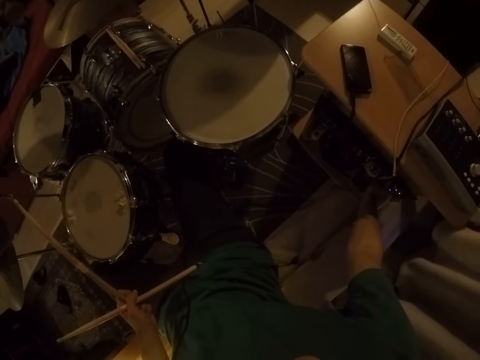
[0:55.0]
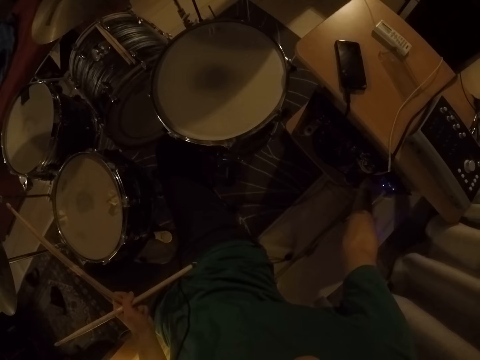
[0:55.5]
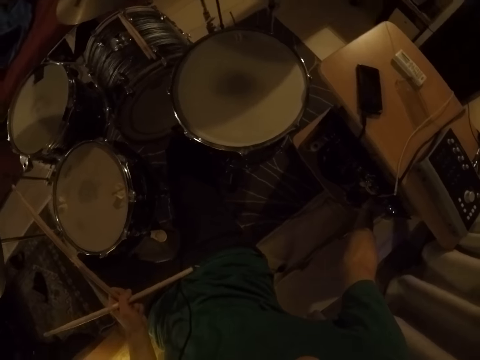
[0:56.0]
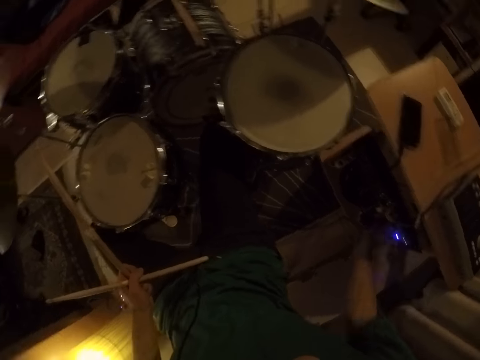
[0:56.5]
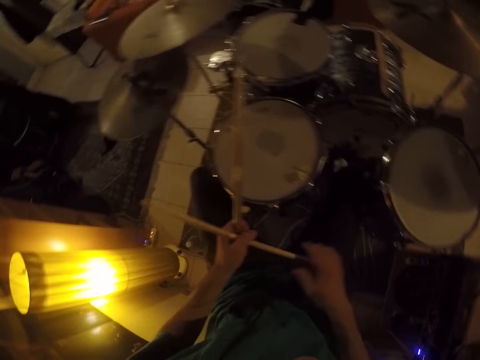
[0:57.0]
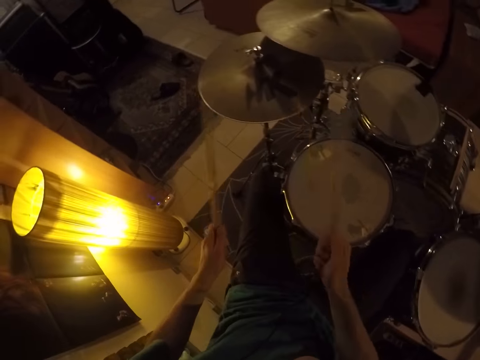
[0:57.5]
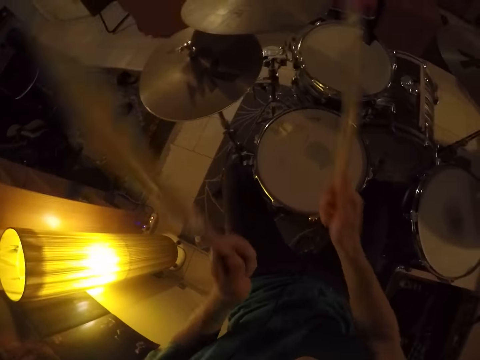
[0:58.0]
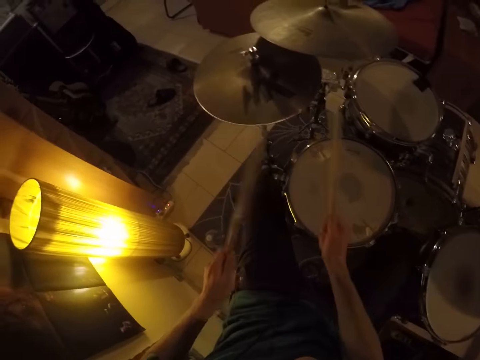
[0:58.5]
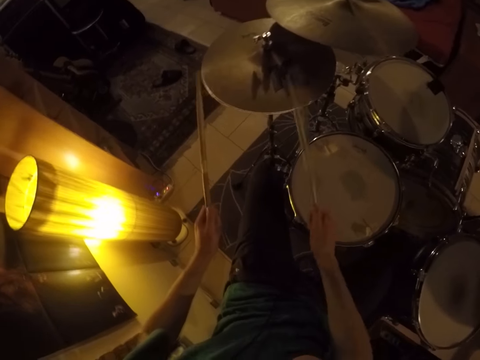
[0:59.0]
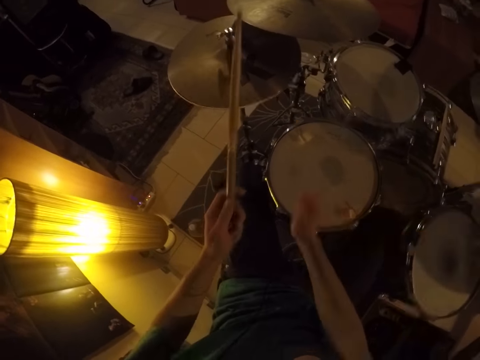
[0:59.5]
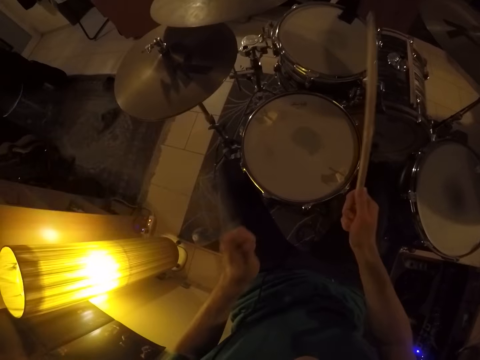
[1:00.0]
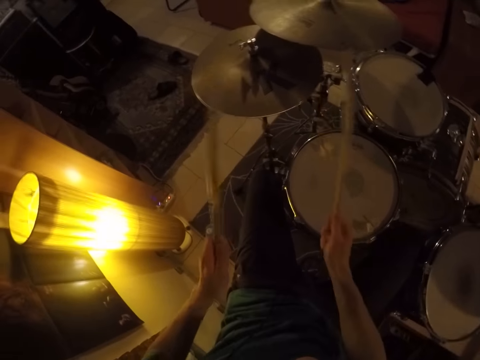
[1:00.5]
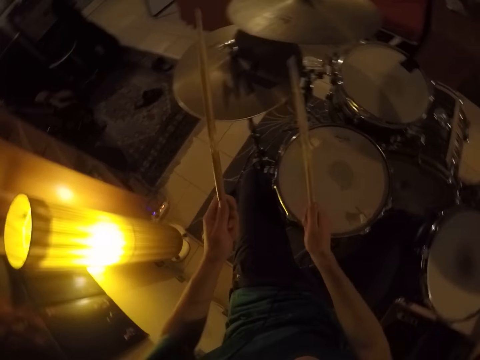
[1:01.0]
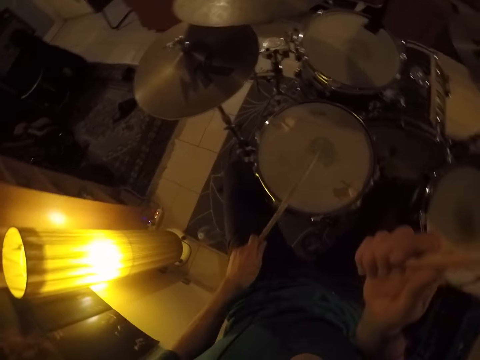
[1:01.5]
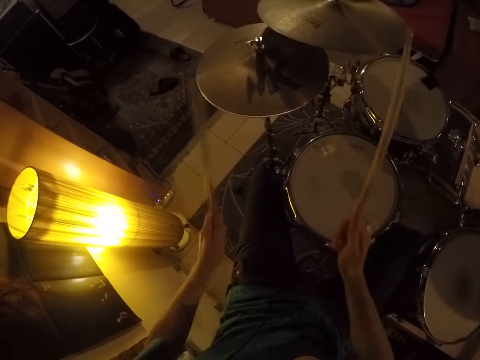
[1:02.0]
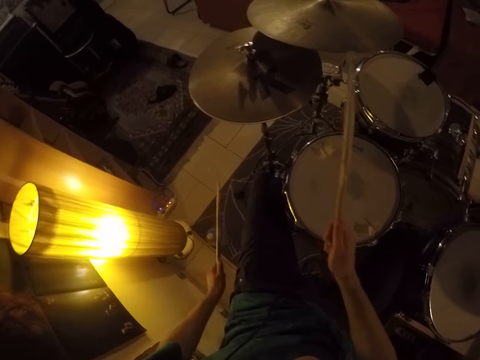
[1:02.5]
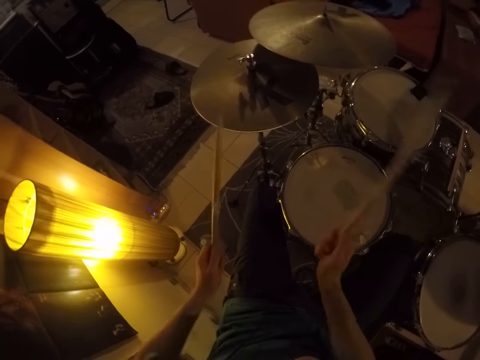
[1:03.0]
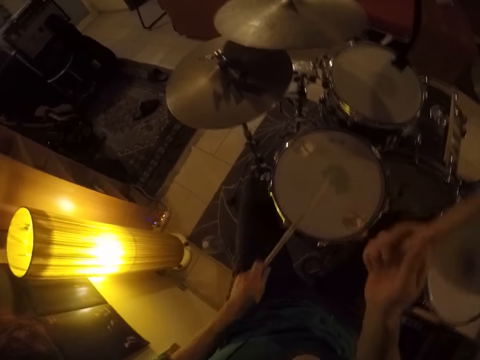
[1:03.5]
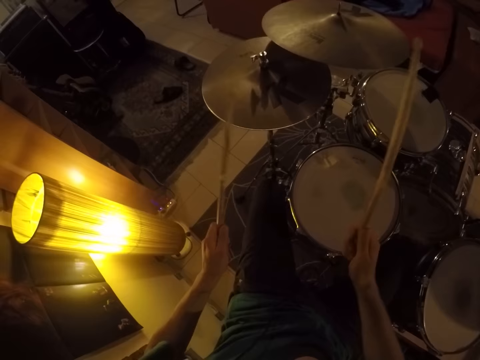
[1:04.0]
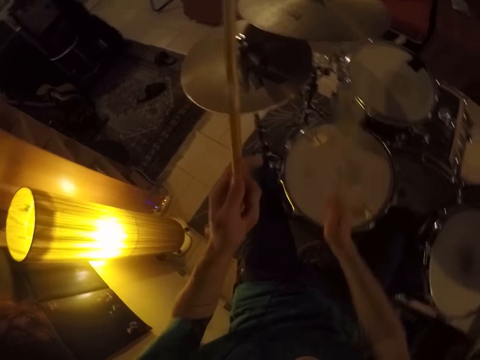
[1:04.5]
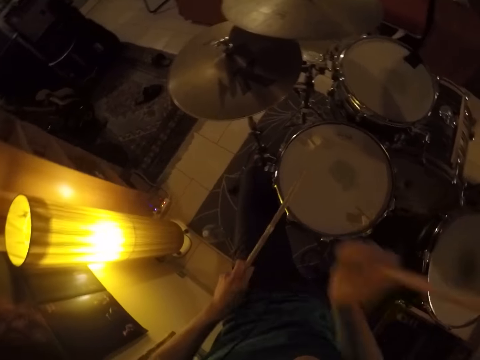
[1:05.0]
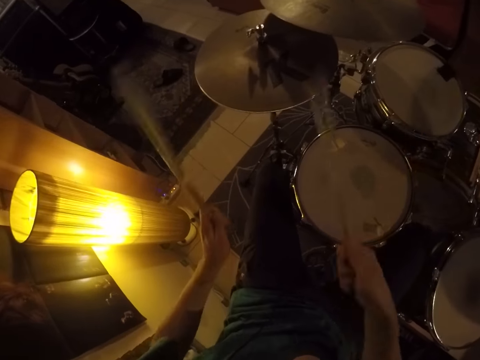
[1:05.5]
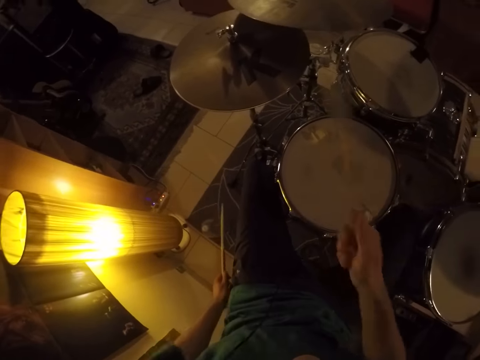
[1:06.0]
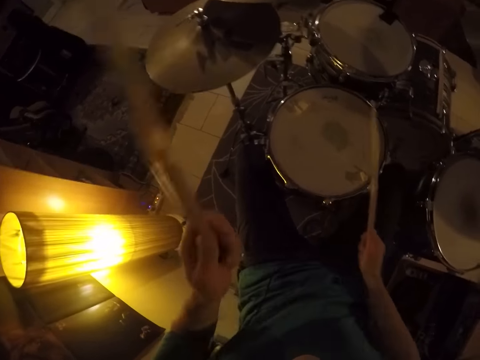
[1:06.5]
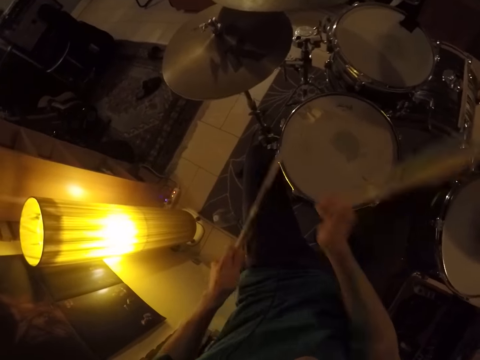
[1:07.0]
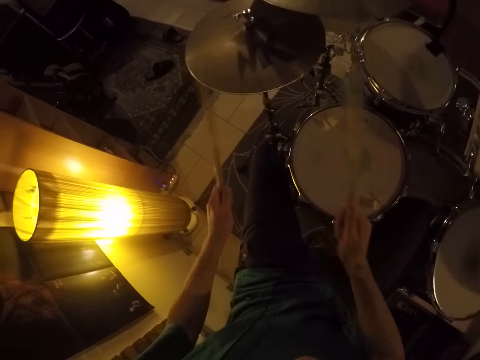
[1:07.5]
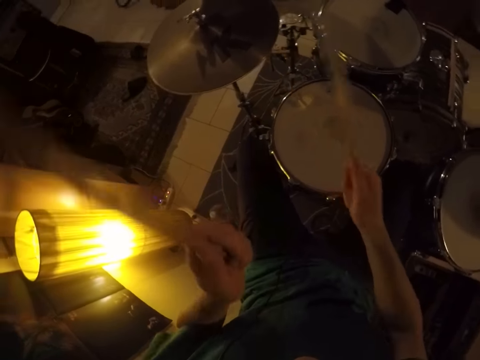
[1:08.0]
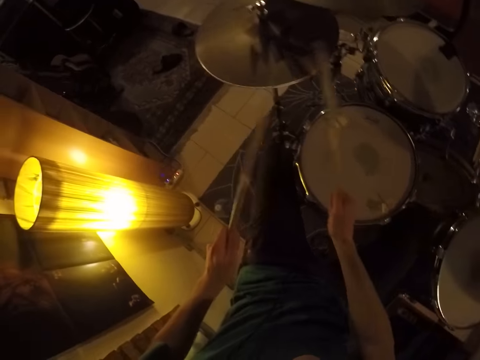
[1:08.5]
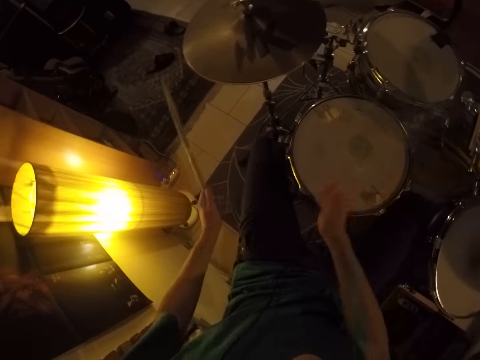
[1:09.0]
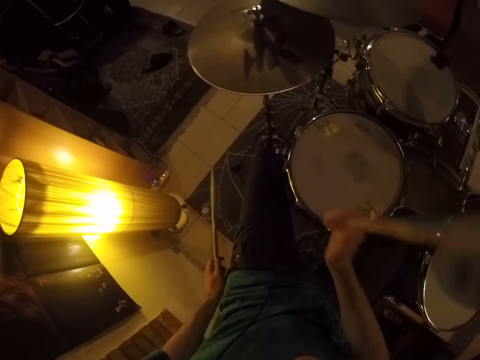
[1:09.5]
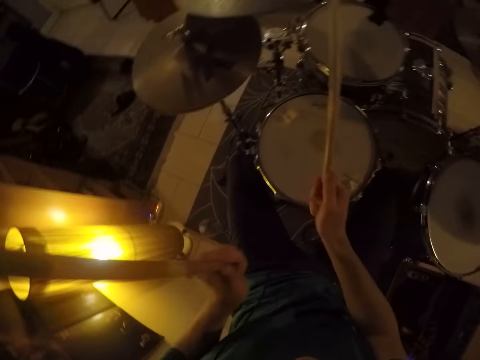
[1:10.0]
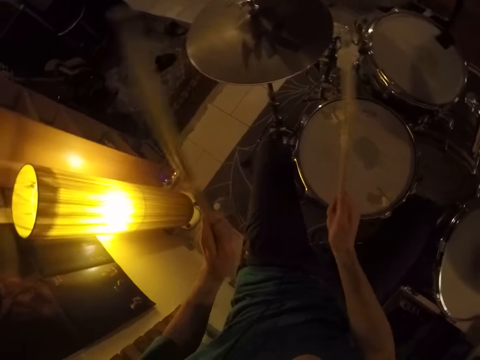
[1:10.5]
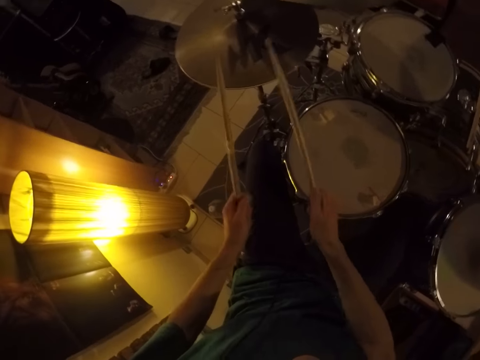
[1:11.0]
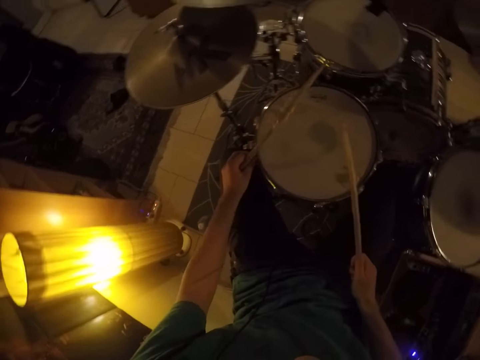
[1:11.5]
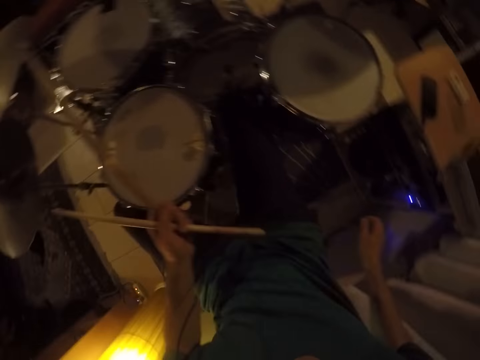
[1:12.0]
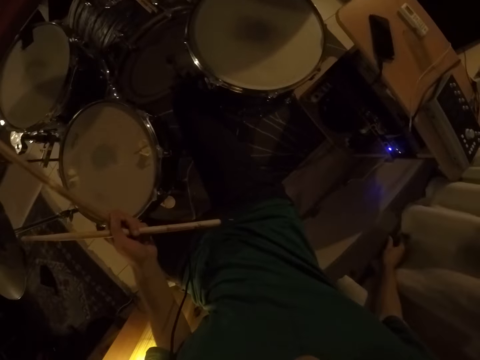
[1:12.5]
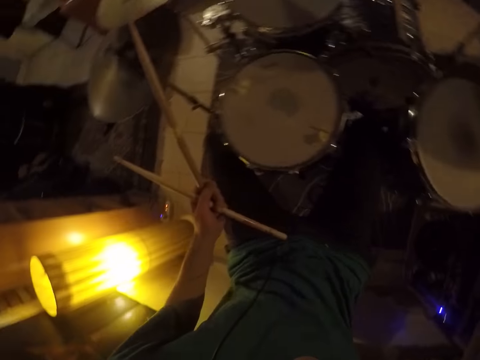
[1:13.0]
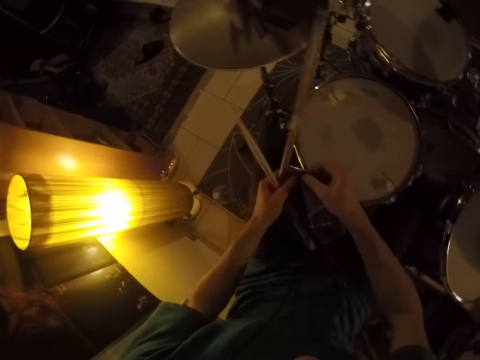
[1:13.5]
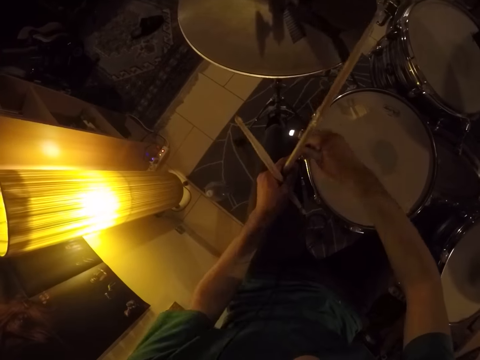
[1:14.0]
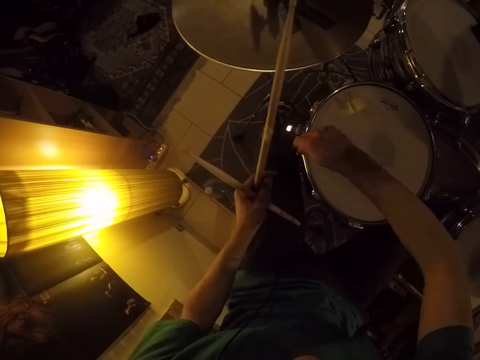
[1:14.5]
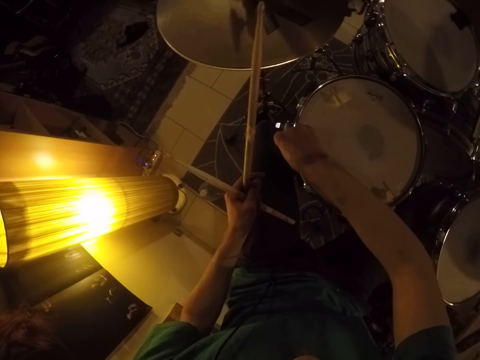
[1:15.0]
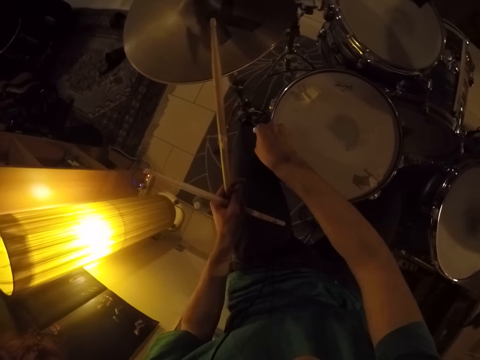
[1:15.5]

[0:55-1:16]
The camera wearer wipes his hand on his trouser. He passes the drumstick from his left hand to his right hand. He beats the cymbal with the drumsticks in his hands. He beats the snare drum with the drumstick in his left hand. He beats the cymbal with the drumsticks in his hands. He beats the snare drum with the drumstick in his left hand. He beats the cymbal with the drumsticks in his hands. He beats the snare drum with the drumstick in his left hand. He beats the cymbal with the drumsticks in his hands. He beats the snare drum with the drumstick in his left hand. He beats the cymbal with the drumsticks in his hands. He beats the snare drum with the drumstick in his left hand. He beats the cymbal with the drumsticks in his hands. He beats the snare drum with the drumstick in his left hand. He beats the cymbal with the drumsticks in his hands. He beats the snare drum with the drumstick in his left hand. He beats the cymbal with the drumsticks in his hands. He beats the snare drum with the drumstick in his left hand. He beats the cymbal with the drumsticks in his hands. He holds a drum clip. He passes the drumstick in his right hand to his left hand. He picks a snare adjustment screw or drum clip by a curtain on the window with his right hand. He fixes the snare adjustment screw in his right hand on the snare drum. He holds the clip with both hands.

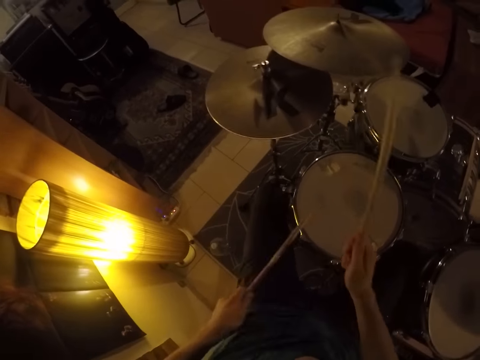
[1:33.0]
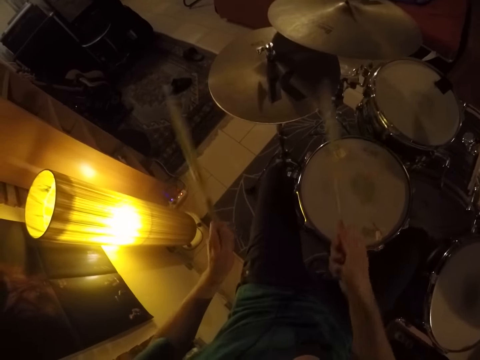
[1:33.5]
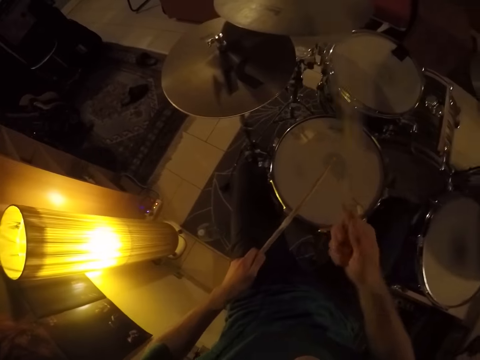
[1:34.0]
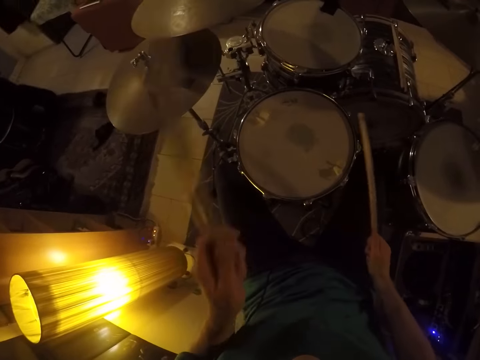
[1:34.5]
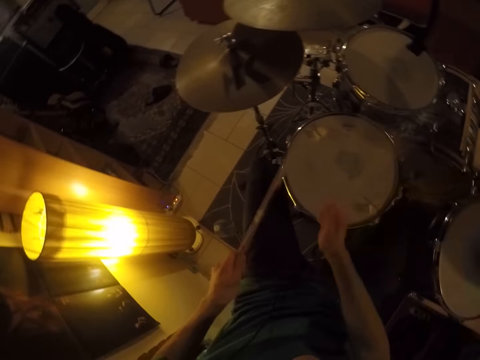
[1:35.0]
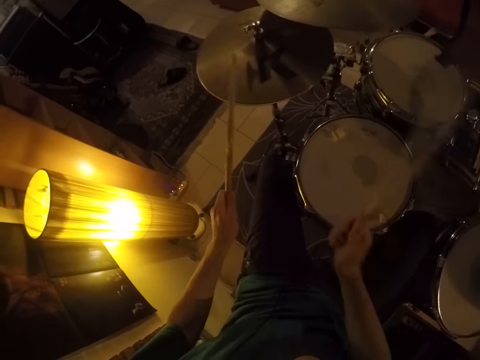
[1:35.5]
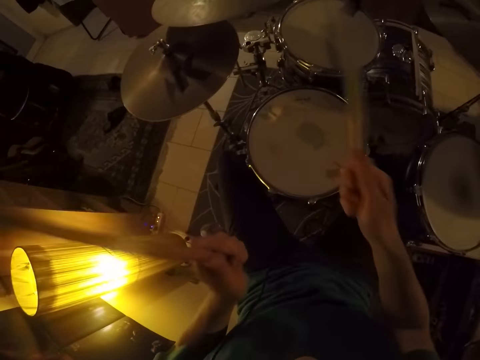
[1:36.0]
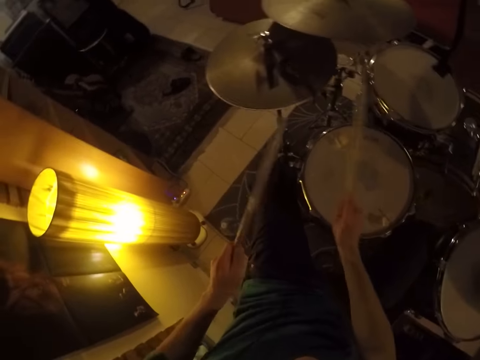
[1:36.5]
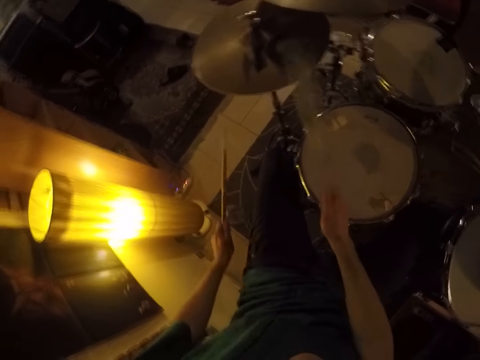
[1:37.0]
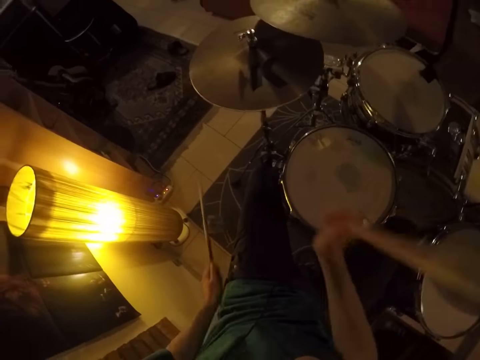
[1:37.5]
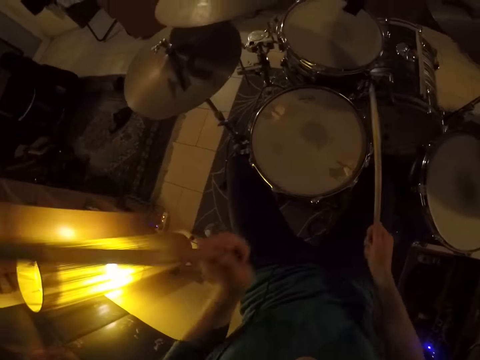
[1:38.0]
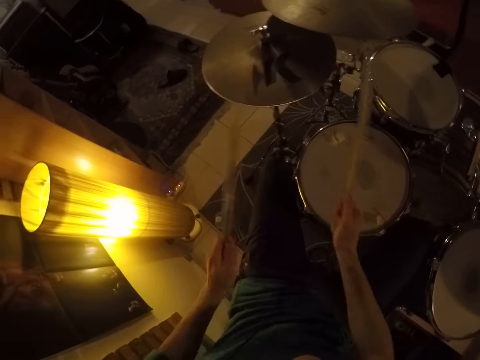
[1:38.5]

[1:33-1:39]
The camera wearer beats the cymbal with the drumsticks in his hands. He beats the snare drum with the drumsticks in his left hand. He beats the cymbal with the drumsticks in his hands. He beats the snare drum with the drumsticks in his left hand. He beats the cymbal with the drumsticks in his hands. He beats the snare drum with the drumsticks in his left hand.
